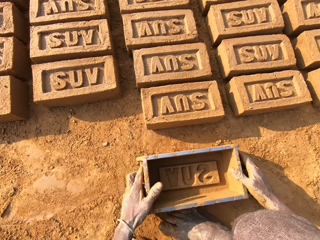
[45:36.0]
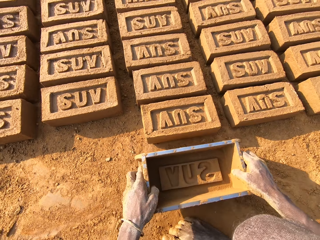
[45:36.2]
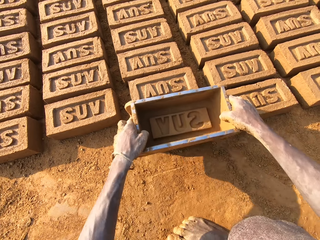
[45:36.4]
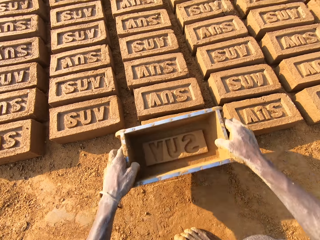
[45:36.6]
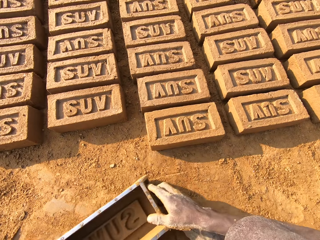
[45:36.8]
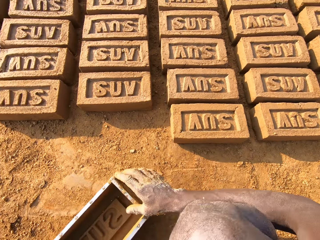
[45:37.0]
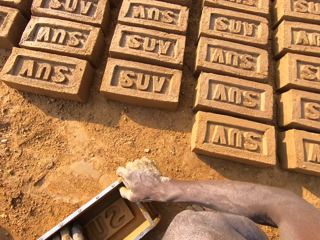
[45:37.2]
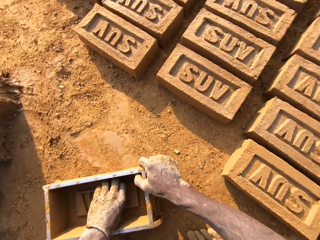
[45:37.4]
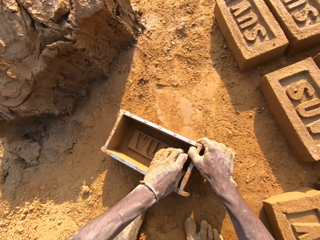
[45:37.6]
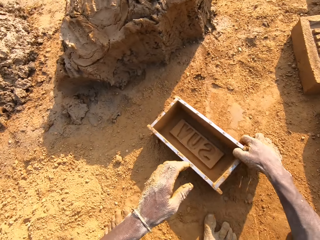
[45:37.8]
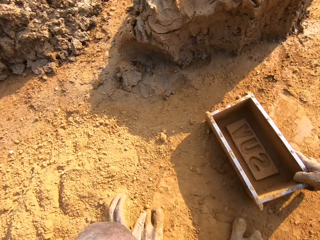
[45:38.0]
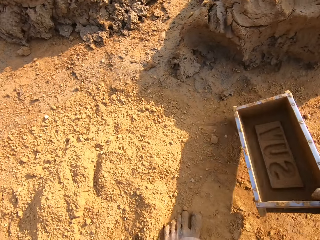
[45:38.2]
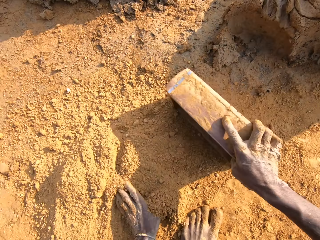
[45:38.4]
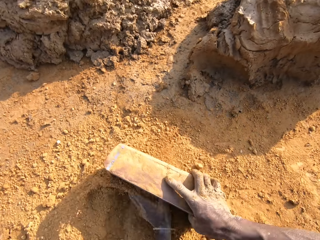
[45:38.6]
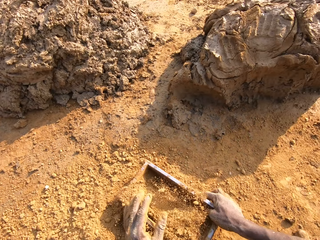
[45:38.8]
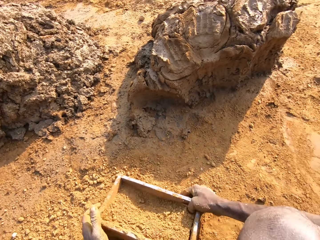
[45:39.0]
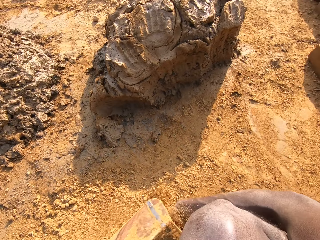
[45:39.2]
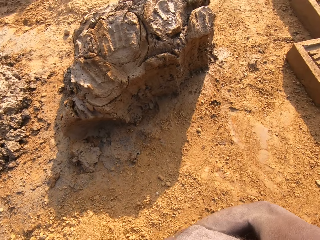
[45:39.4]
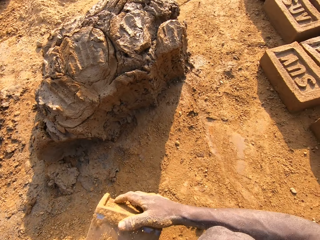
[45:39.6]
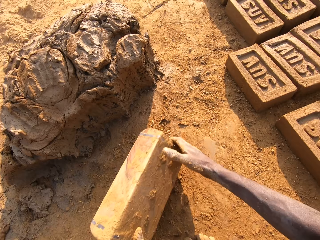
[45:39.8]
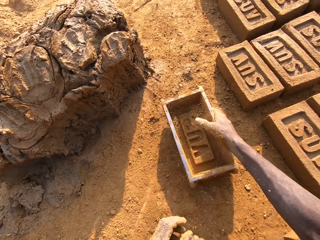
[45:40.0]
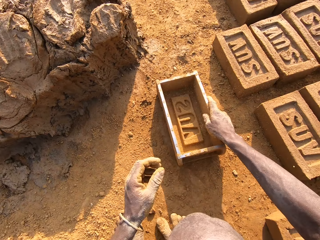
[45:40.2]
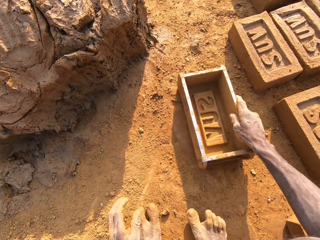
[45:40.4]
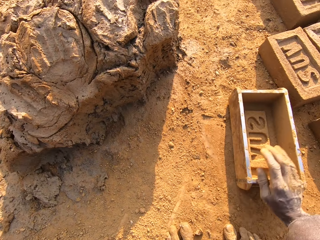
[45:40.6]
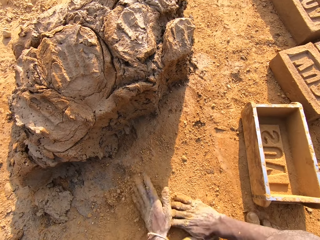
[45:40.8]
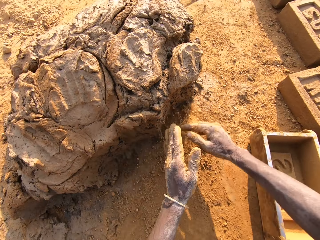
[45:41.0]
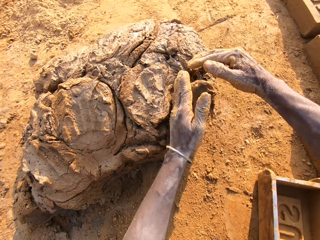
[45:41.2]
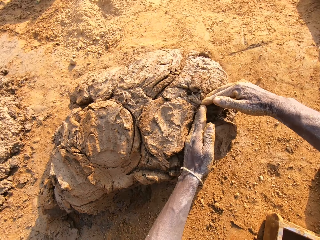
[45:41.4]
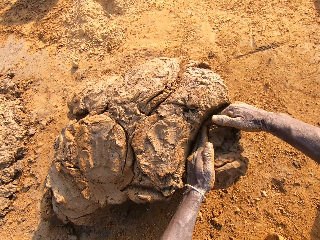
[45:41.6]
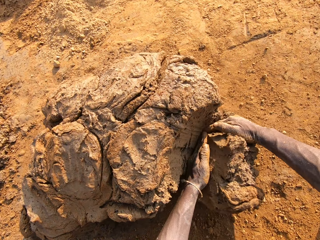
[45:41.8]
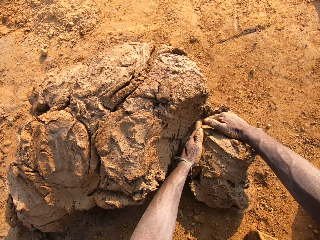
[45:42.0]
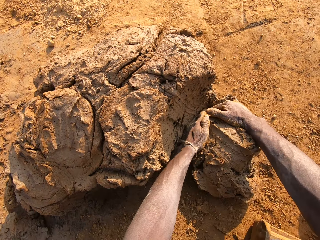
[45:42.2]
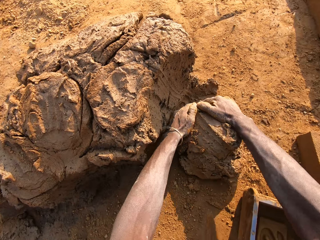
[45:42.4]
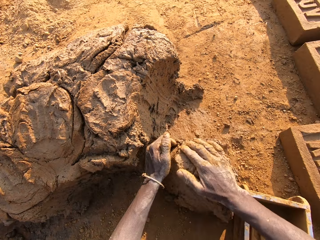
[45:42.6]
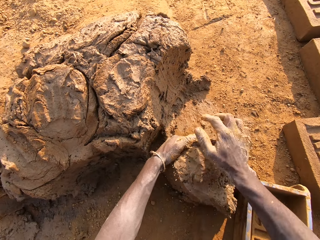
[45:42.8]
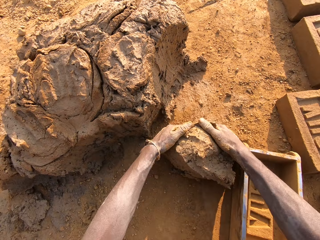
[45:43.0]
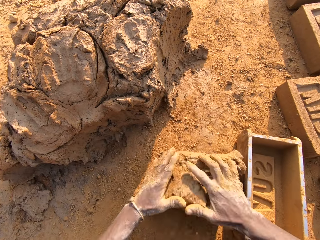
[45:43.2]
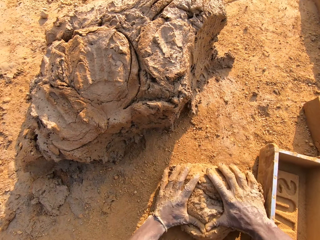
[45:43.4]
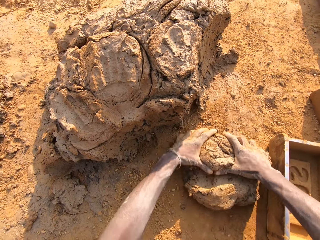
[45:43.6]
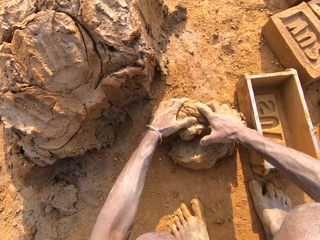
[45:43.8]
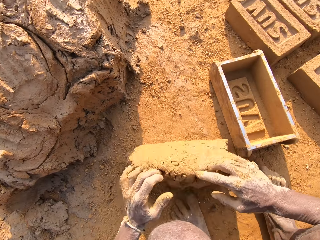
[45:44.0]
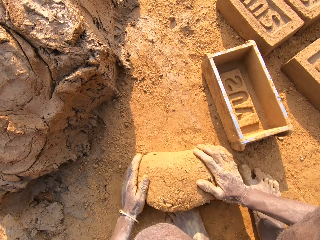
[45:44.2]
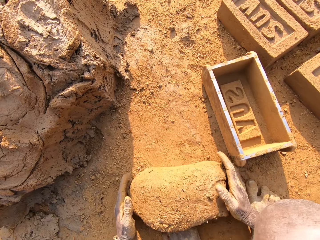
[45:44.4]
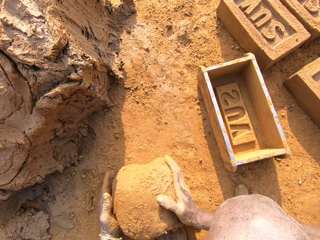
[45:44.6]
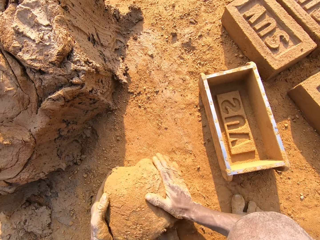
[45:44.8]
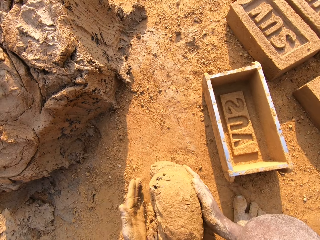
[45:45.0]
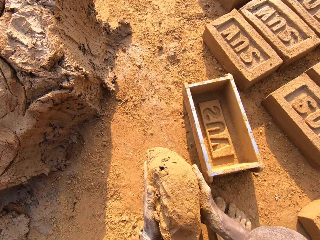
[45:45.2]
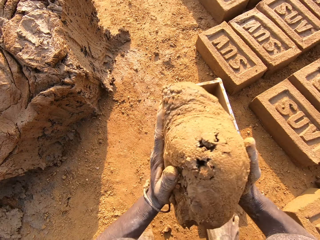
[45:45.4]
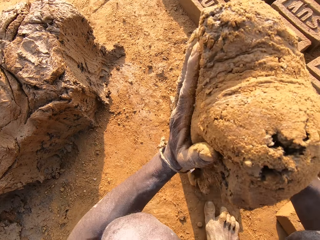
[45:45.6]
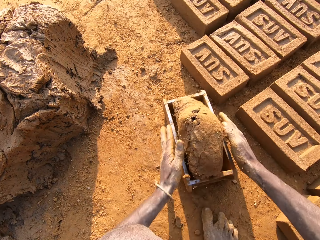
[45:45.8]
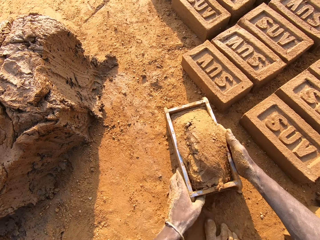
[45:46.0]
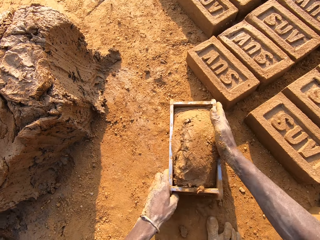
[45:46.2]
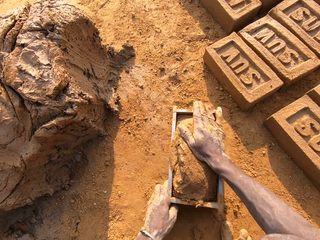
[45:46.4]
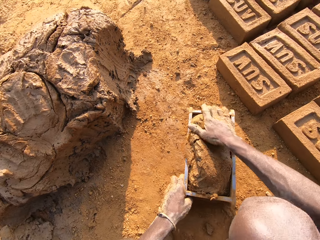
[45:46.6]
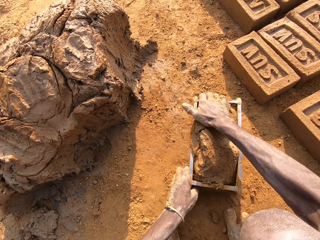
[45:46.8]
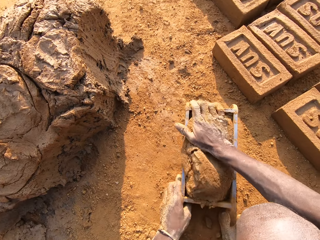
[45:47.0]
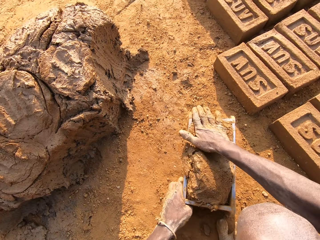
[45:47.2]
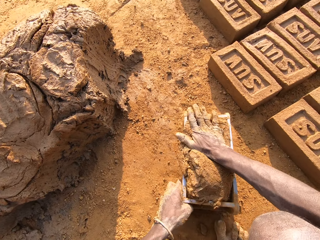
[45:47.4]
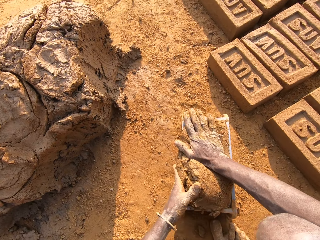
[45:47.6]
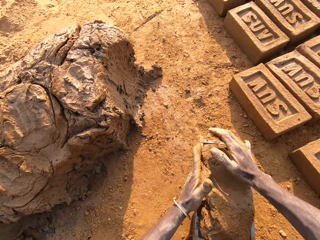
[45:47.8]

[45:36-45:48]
The camera wearer drops the brick mould on the ground. He picks up the brick mould from the ground. He holds a brick with the brick mould. He places the brick on the ground. He drops the brick mould on the ground. He holds the brick mould inside. He puts clay in the brick mould. He empties the clay to the ground. He drops the brick mould on the ground. He rubs his hands on the clay. He scoops mortar or mud from a pile of mortar on the ground with his hands. He rolls the mud on the ground. He mixes the scooped mortar with the clay. He lifts the mud. He slams the mortar into the brick mould. He compresses the mud in the brick mould.

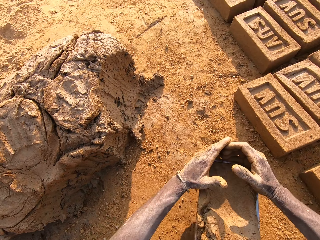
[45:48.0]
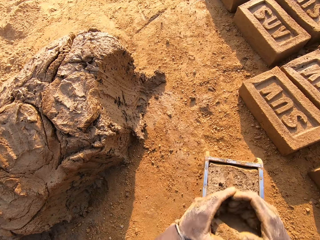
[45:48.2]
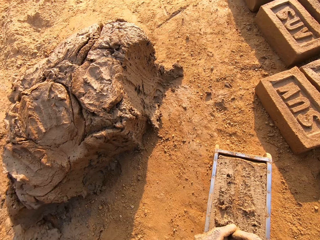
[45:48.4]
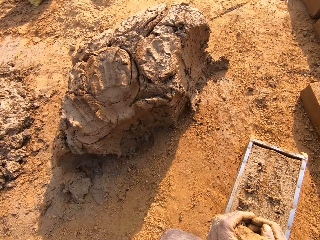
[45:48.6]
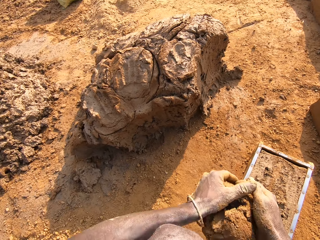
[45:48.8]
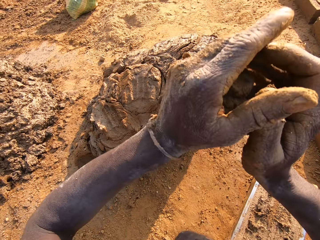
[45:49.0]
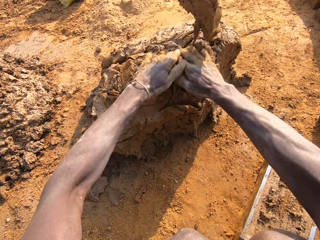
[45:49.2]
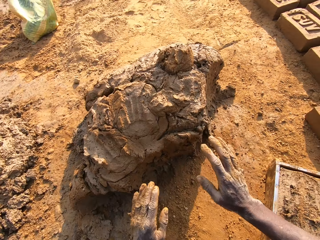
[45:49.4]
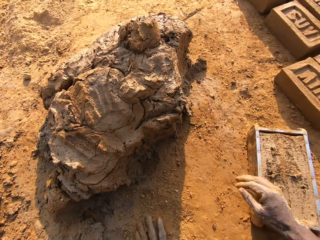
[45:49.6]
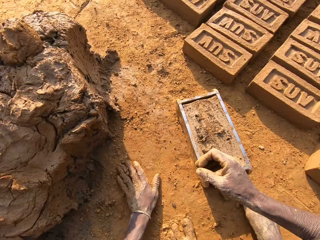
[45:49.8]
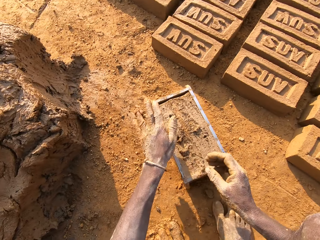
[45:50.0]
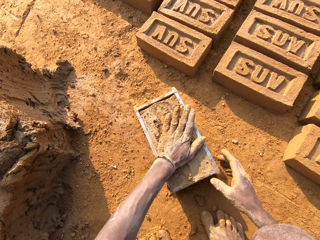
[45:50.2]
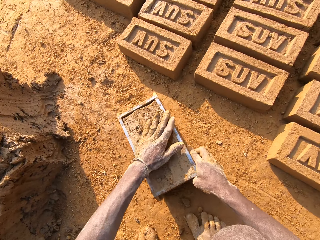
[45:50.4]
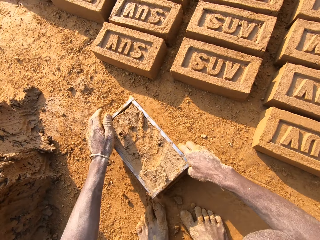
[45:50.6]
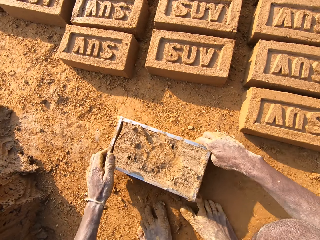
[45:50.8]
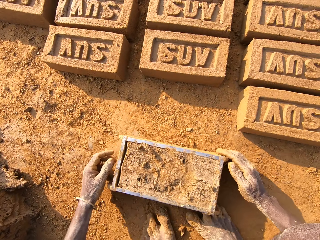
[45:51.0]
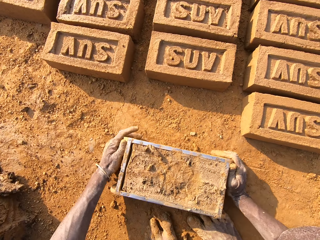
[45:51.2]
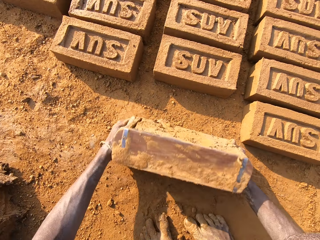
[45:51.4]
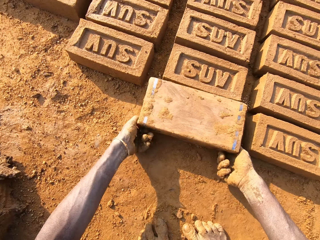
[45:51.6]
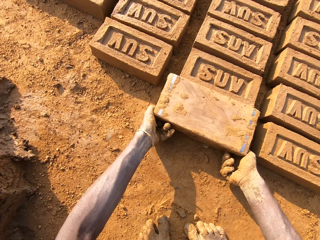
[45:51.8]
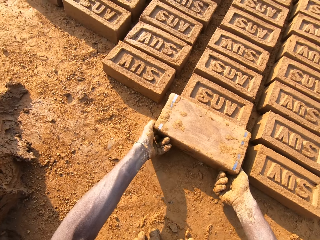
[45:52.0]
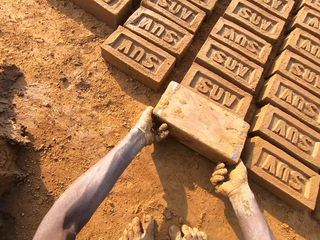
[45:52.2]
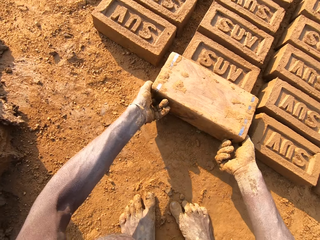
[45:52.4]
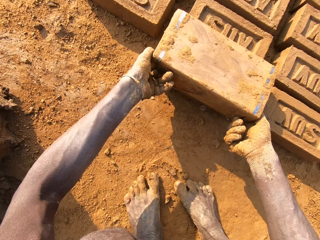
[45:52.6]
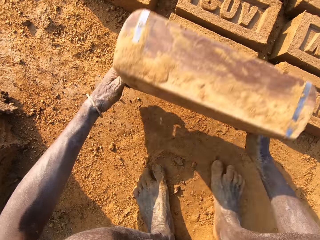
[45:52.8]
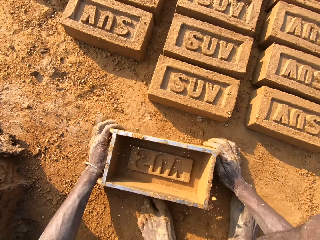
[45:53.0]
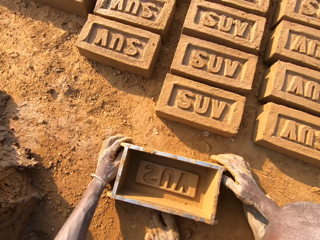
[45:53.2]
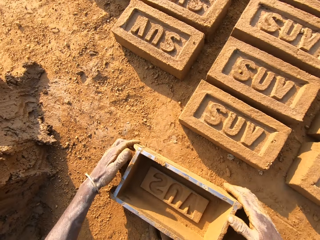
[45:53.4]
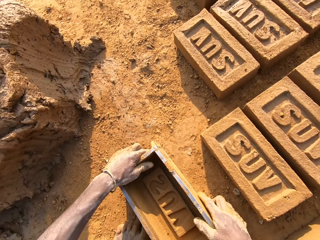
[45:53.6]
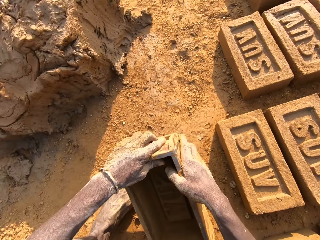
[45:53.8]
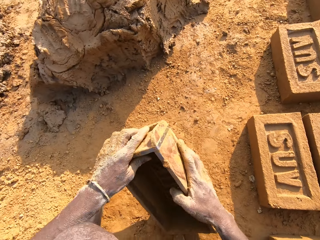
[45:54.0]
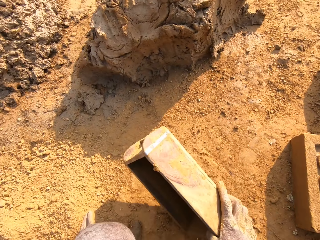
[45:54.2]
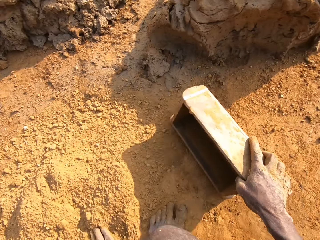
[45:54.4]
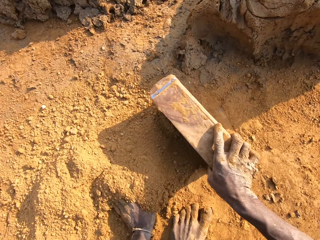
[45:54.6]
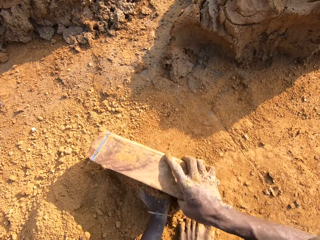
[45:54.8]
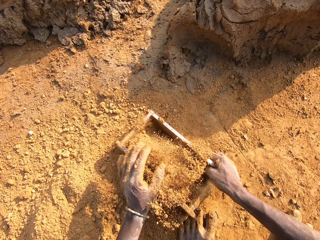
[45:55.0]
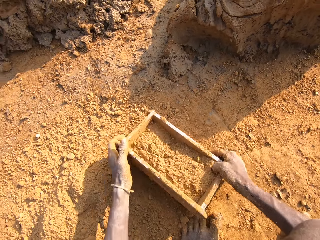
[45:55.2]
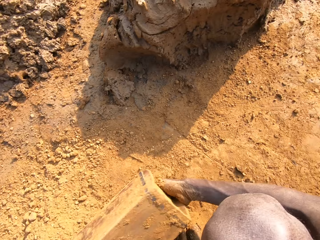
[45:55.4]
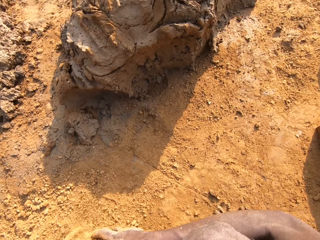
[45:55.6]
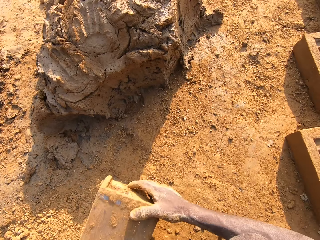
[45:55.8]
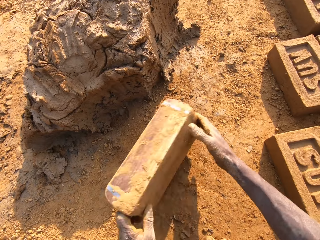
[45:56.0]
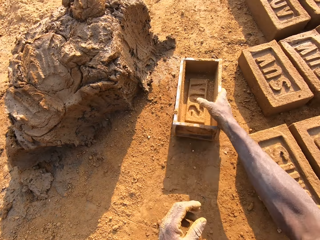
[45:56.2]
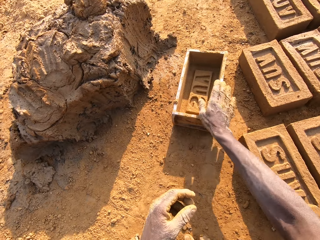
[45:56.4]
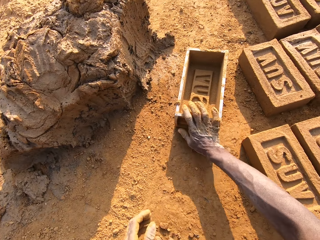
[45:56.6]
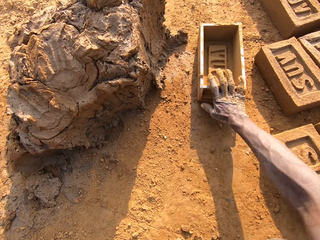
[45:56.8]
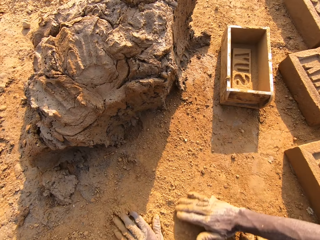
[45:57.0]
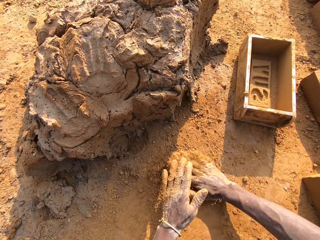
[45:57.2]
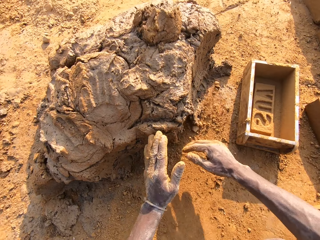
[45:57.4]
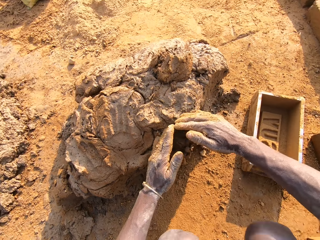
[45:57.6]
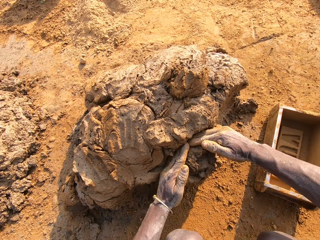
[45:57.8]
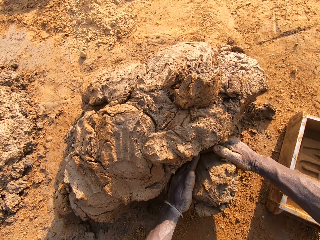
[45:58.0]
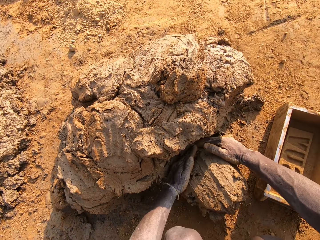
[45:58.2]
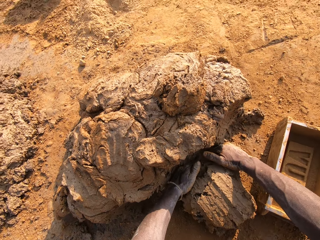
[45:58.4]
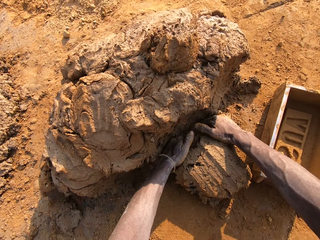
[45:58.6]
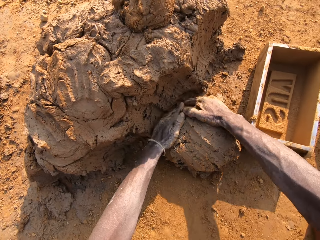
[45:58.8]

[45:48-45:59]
The camera wearer cuts mud from a mold. He scoops excess out of it. He throws the excess mortar on the pile of mortar. He picks the clay from the ground and holds the ground. He sprinkles the clay on the brick mould. He compresses the mud in the mold. He pulls the mold on the ground. He picks up the brick mould. He turns the mold. He empties a brick to the ground. He lifts the mold. He drops the brick mould on the ground. He picks up the brick from the ground. He wipes the mold with his hands. He scoops soil with the mold. He puts clay in the brick mould. He empties the clay to the ground. He drops the brick mould on the ground near the mud. He rubs his hands on the clay. He scoops mortar with his hands from a pile of mortar on the ground.
